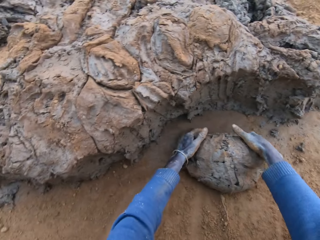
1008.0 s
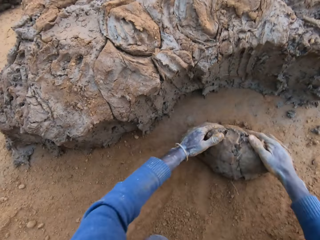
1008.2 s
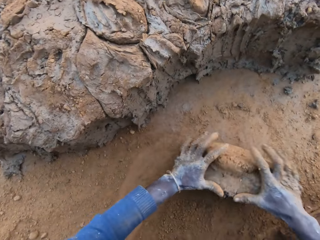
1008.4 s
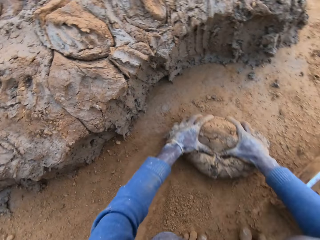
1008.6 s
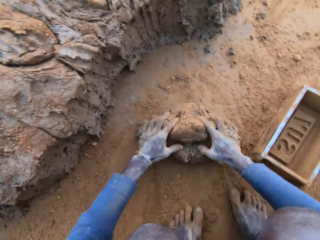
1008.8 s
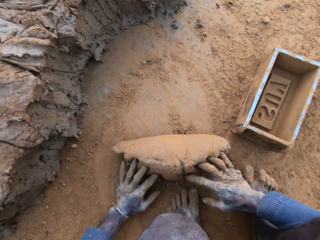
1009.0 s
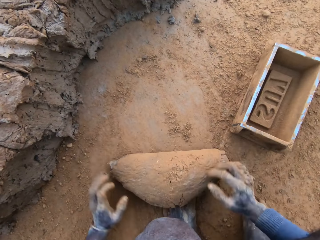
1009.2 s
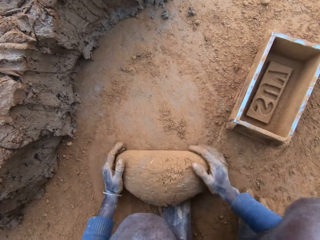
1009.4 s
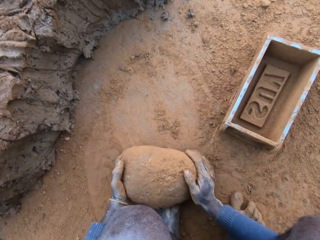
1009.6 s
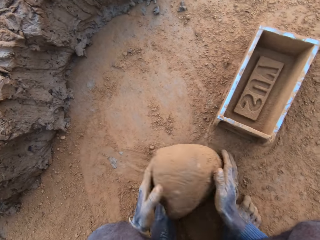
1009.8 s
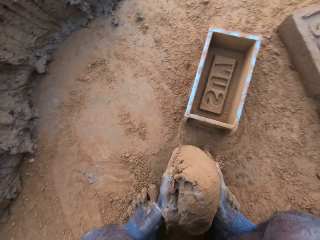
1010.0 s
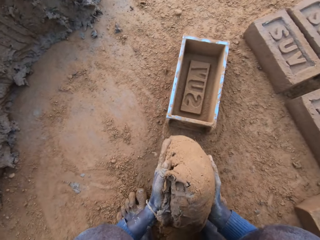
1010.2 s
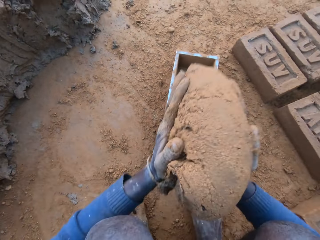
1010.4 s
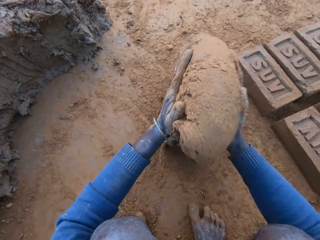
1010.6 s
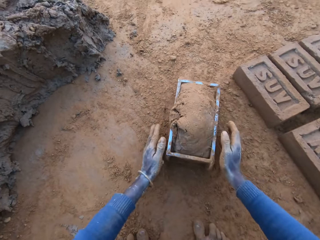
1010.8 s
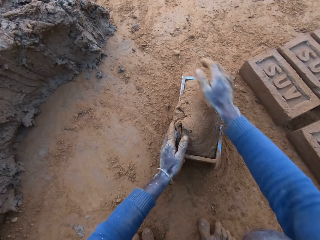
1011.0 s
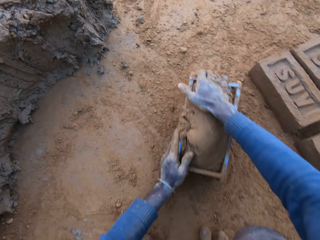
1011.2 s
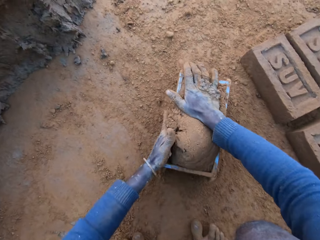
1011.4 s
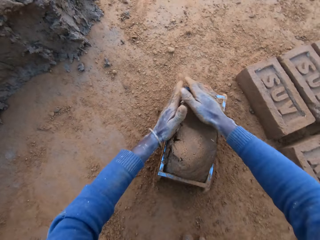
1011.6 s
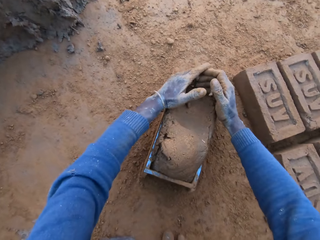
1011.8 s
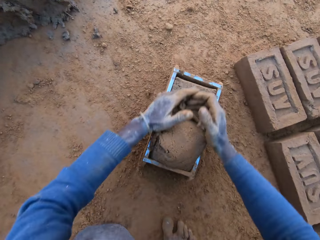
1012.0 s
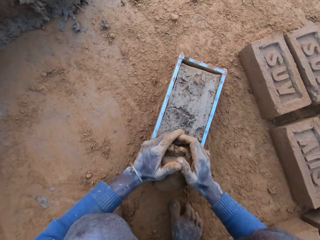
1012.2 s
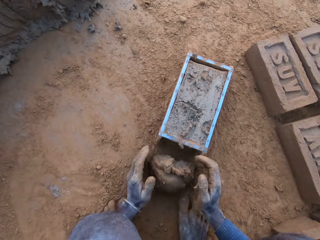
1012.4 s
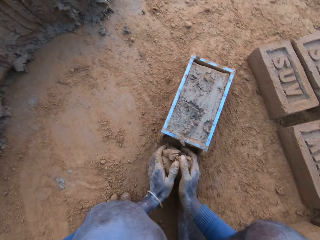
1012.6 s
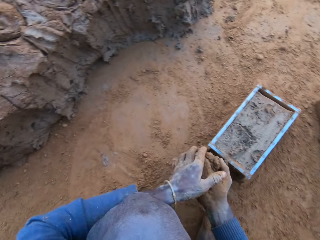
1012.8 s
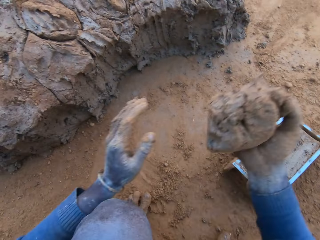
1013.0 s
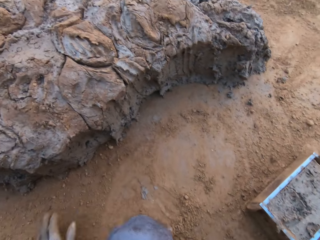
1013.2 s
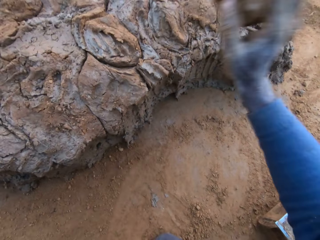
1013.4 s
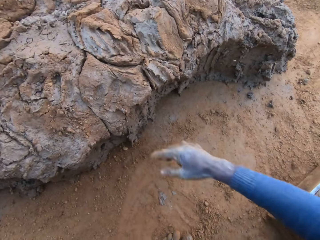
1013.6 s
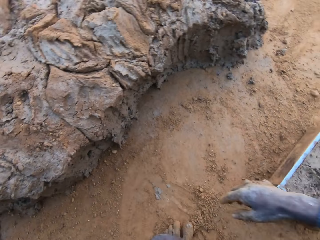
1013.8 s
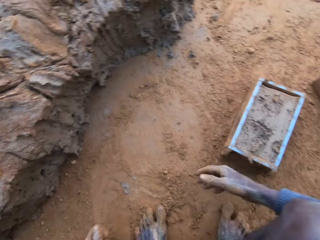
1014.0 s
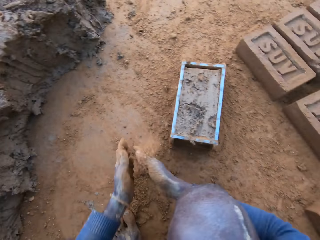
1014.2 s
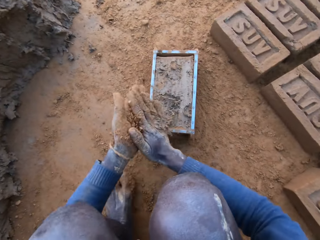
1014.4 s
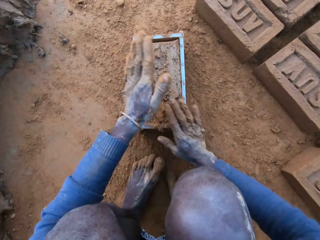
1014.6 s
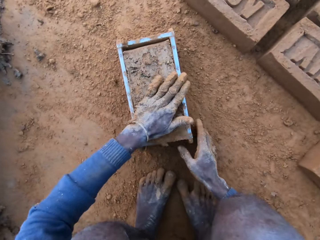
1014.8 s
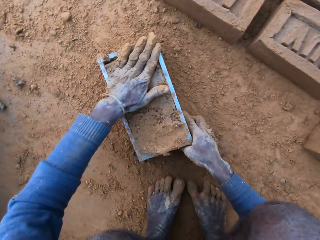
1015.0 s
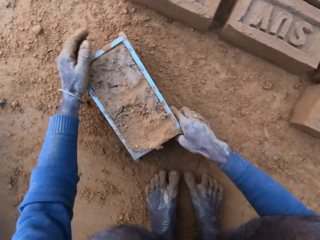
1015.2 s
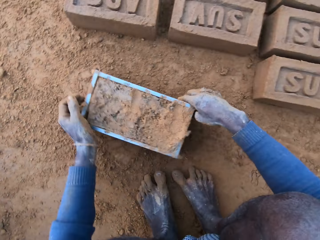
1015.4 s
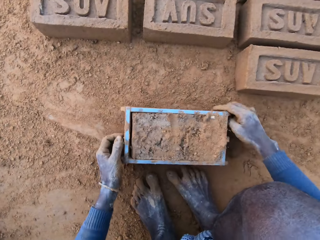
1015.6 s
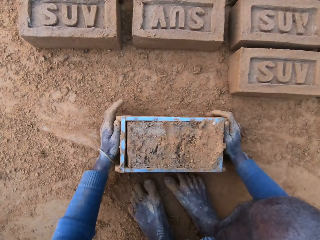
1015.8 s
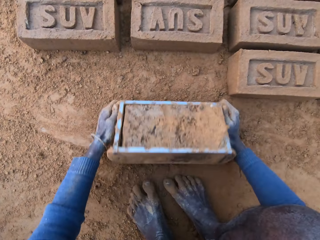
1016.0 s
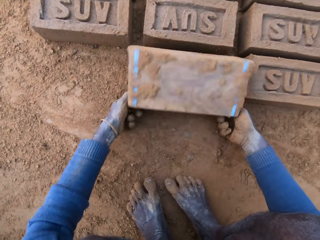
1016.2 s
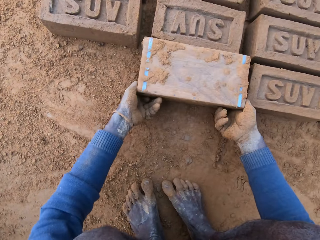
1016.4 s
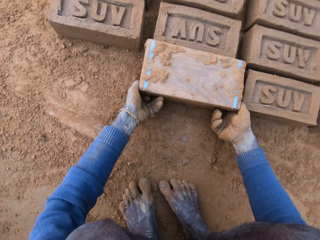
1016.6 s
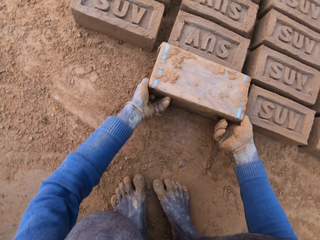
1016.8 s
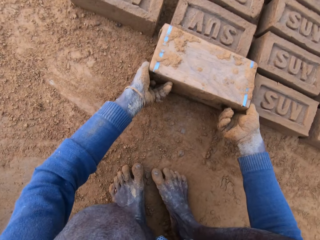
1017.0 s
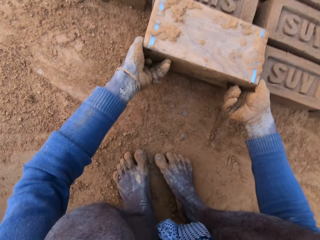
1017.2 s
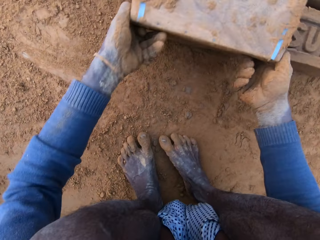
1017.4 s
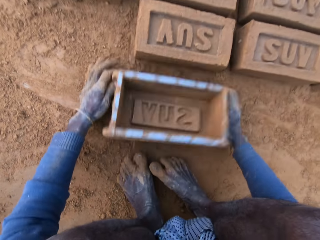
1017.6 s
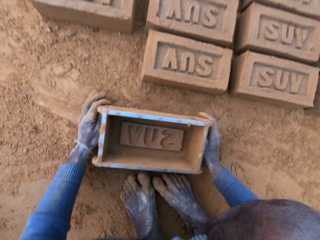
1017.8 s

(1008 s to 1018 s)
The camera wearer rolls mud on the ground with hands. He presses clay with his hands. He throws the mud in a brick making box on the ground. He presses the mud in the brick making box on the ground. He puts the clay into a clay mould. He scoops the mud on the brick making box on the ground. He scrapes the clay from the mould with his hands. He picks up the mud on the ground. He throws the mud on top of other mud on the ground. He packs sand on the clay mould with his hands. He rubs his hands with soil. He presses the mud in the brick making box on the ground. He moves the clay mould on the ground with his hands. He turns the brick making box on the ground. He lifts the brick making box upwards.

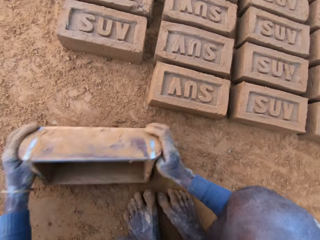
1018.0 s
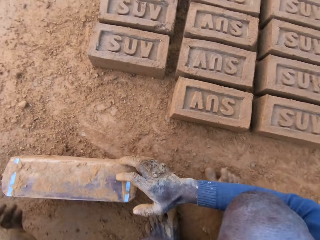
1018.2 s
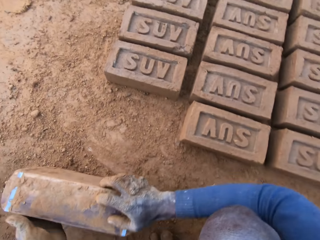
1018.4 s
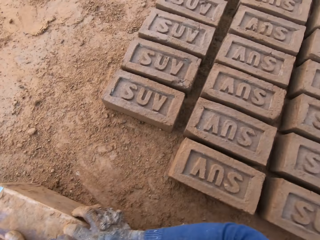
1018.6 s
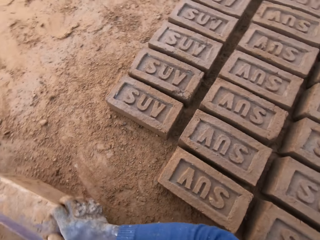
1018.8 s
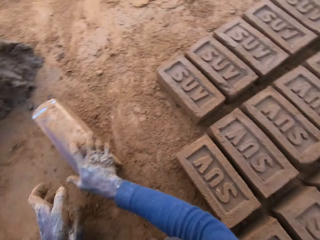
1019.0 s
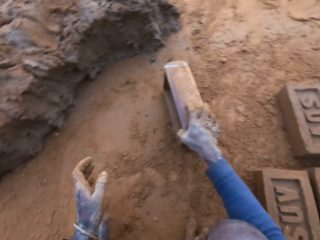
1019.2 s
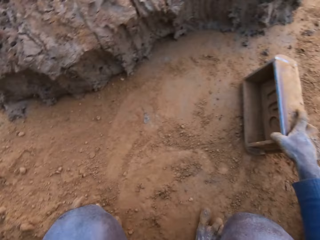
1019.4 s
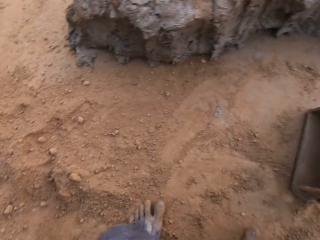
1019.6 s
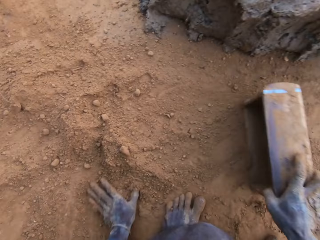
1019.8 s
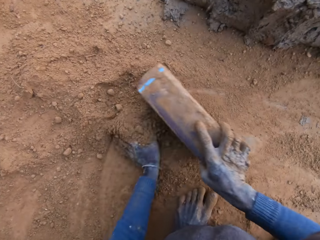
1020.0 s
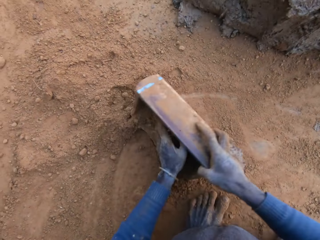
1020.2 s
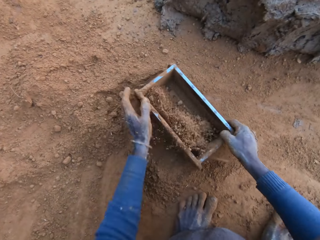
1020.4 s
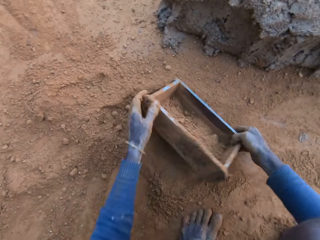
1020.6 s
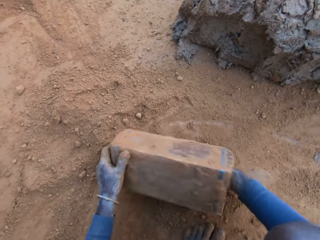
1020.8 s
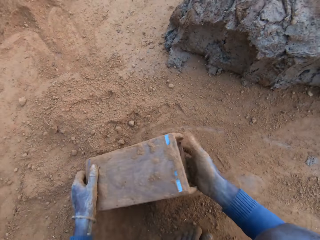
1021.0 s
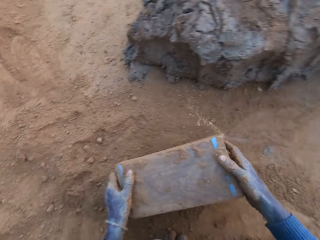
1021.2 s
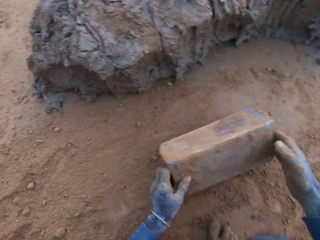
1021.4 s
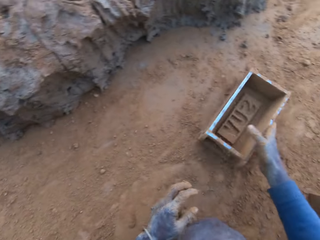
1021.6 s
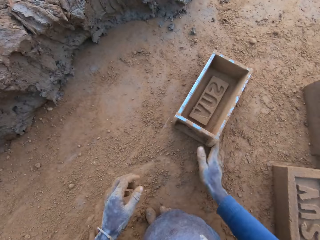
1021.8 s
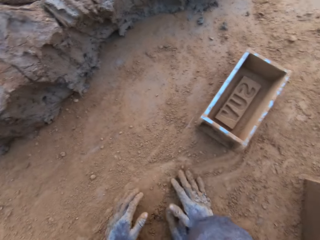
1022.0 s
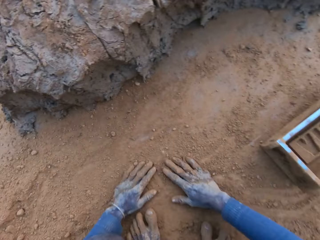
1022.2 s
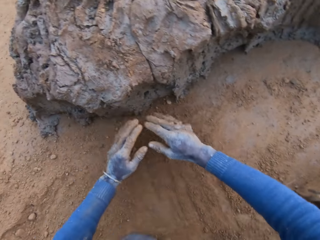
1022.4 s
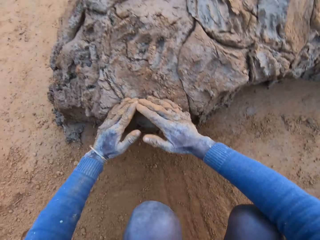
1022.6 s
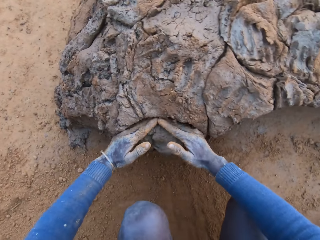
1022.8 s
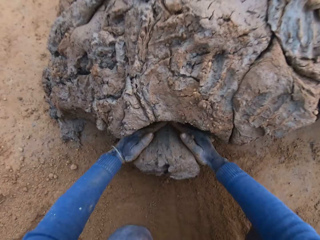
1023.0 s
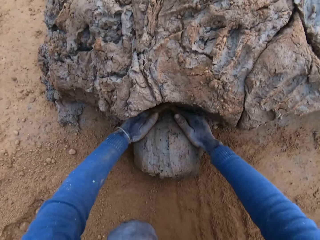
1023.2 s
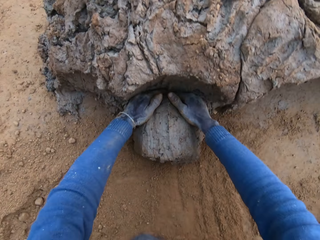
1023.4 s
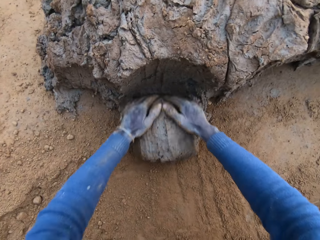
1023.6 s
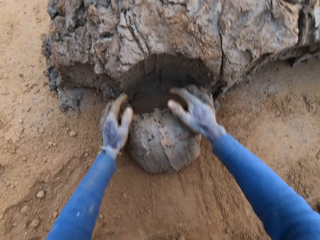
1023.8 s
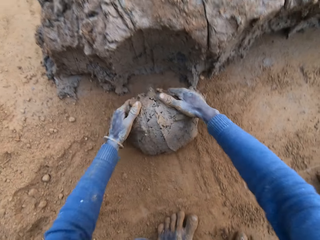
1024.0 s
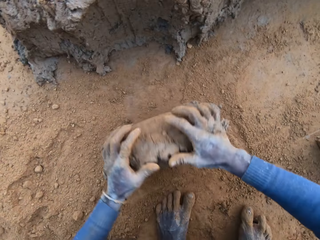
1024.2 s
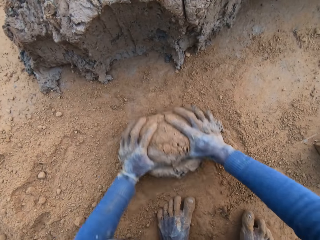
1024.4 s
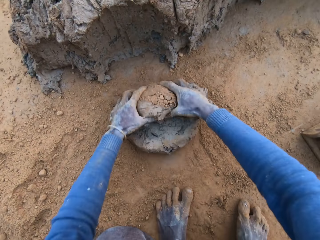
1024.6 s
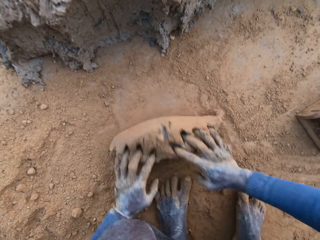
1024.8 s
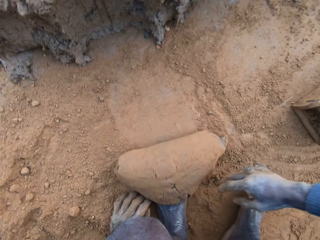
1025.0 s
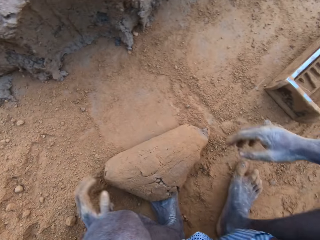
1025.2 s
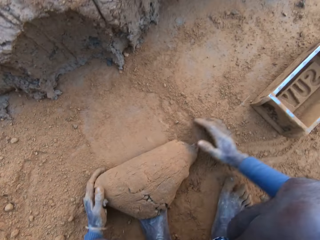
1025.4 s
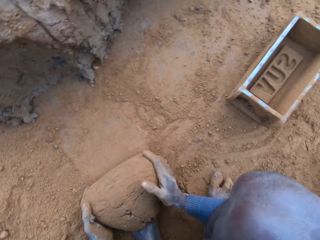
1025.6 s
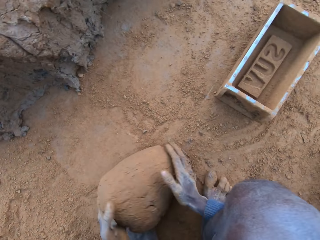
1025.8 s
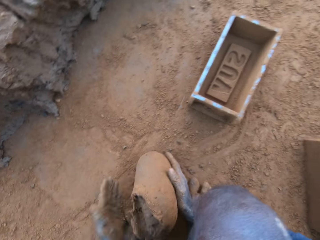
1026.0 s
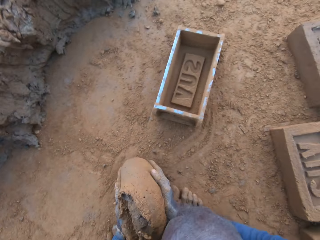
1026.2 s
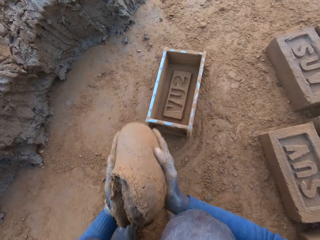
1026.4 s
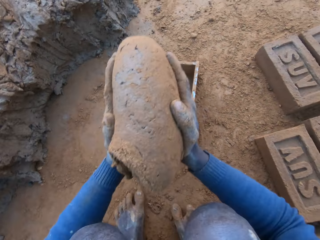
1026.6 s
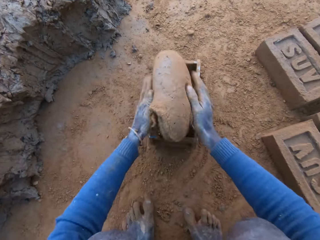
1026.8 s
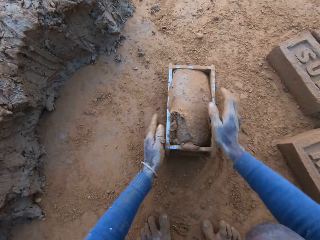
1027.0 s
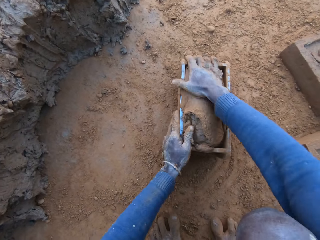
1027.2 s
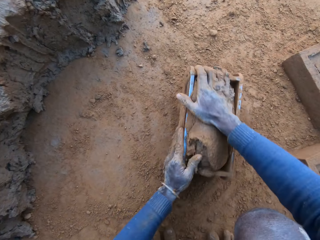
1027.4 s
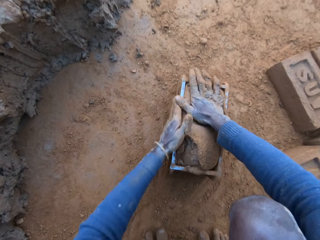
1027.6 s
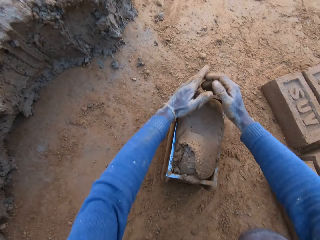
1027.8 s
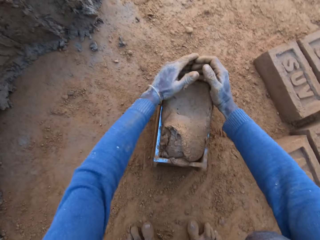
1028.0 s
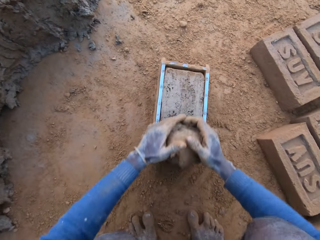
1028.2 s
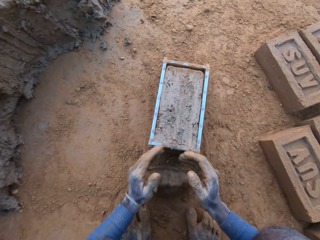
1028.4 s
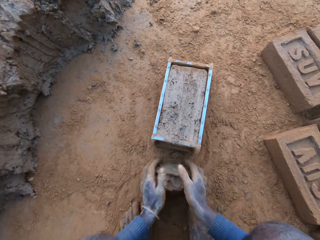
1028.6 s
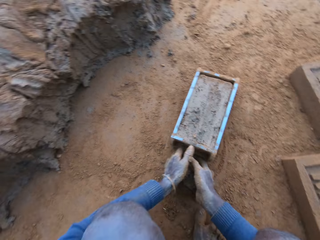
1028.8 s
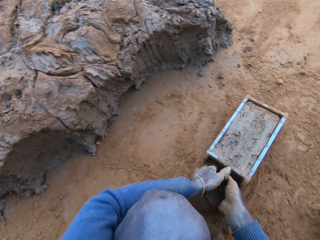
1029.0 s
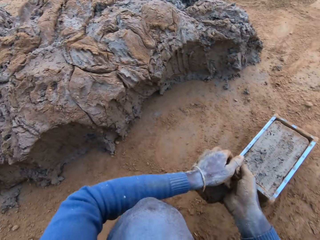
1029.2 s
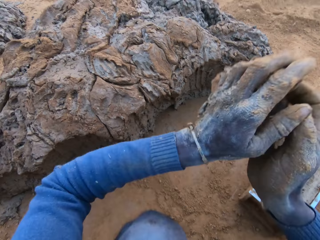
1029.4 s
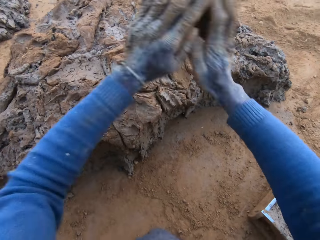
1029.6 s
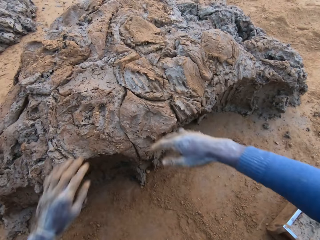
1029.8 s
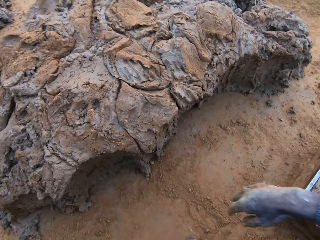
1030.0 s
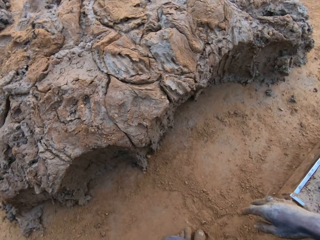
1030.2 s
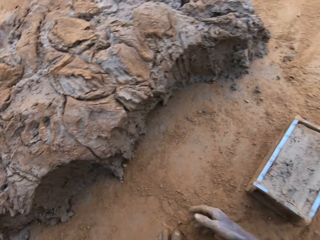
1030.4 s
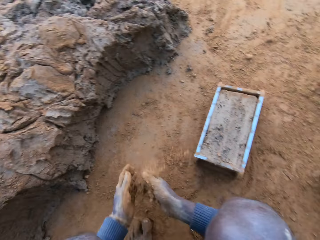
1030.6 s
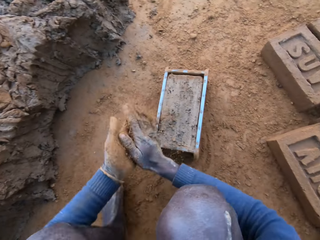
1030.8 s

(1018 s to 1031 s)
The camera wearer moves a brick making box on the ground. He removes clay from the mould with his left hand. He scoops mud on the brick making box on the ground. He moves around. He moves the brick making box on the ground. He packs sand into the clay mould with his left hand. He scoops soil into the brick making box on the ground. He turns the brick making box on the ground. He pours the sand out of the clay mould. He hits the ground with the brick making box and puts the brick making box on the ground. He rubs his hands on the sand. He scoops the soil on the ground with hand. He scoops the mud on the ground with hands. He packs the clay from the clay mud with his hands. He rolls the mud on the ground with hands. He presses the clay with his hands. He puts the clay into the clay mould. He throws the mud in the brick making box on the ground. He presses the mud in the brick making box on the ground with his hands. He scoops the mud on the brick making box on the ground. He scrapes the clay from the mould with his hands. He picks up the mud on the ground. He throws the mud on top of other mud on the ground.
